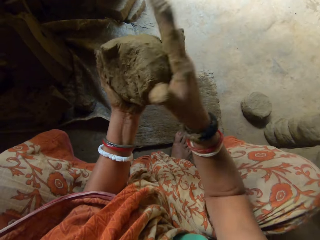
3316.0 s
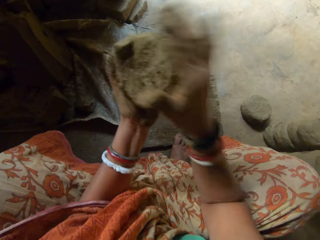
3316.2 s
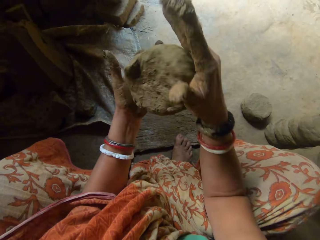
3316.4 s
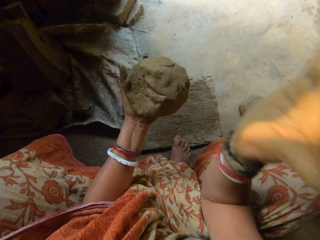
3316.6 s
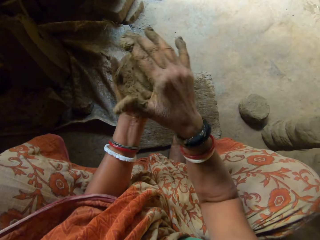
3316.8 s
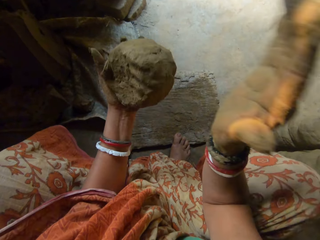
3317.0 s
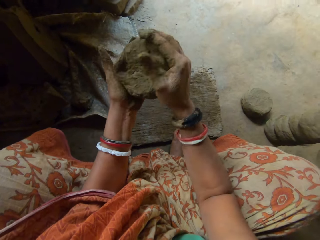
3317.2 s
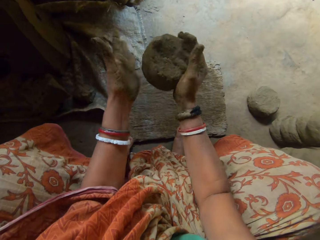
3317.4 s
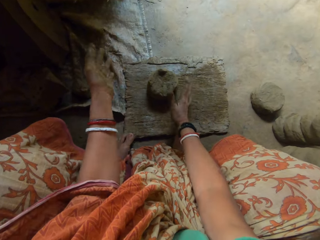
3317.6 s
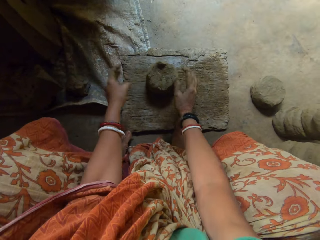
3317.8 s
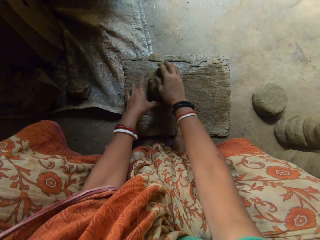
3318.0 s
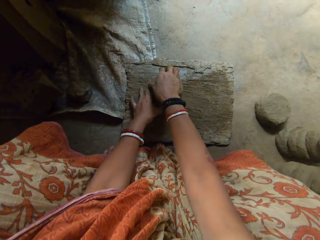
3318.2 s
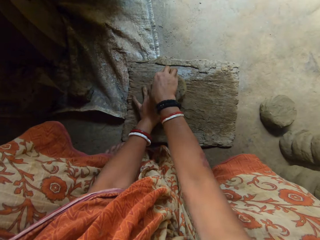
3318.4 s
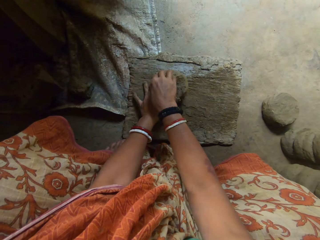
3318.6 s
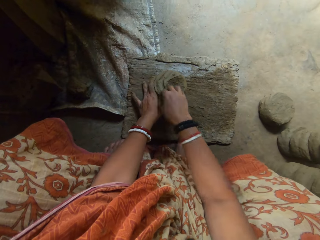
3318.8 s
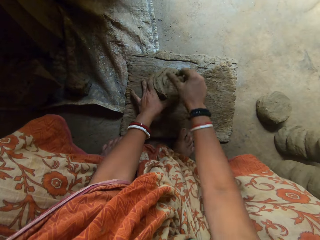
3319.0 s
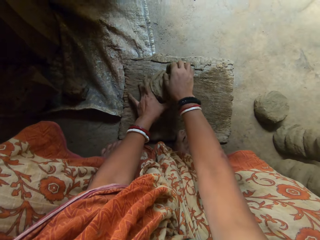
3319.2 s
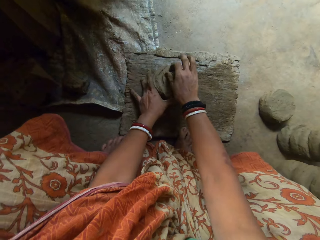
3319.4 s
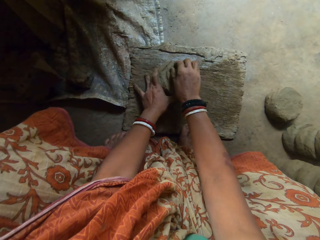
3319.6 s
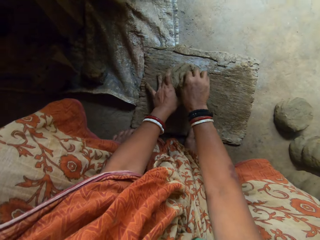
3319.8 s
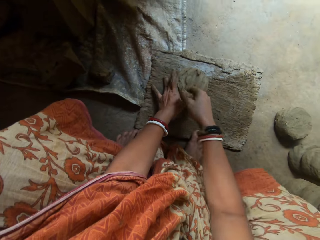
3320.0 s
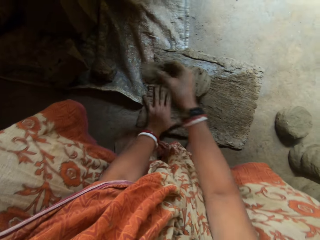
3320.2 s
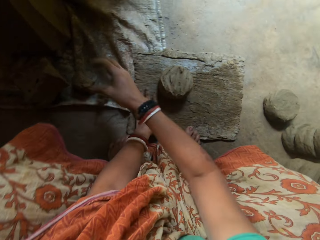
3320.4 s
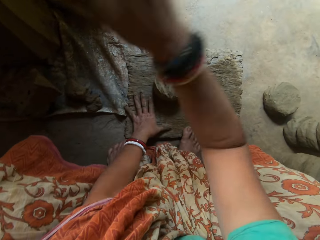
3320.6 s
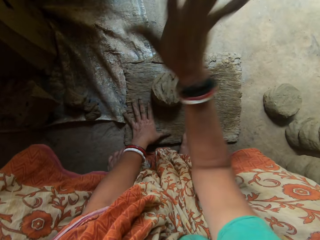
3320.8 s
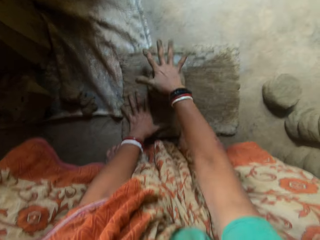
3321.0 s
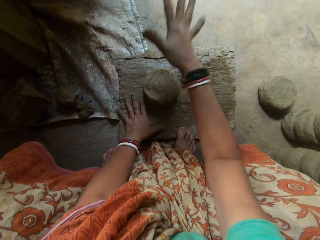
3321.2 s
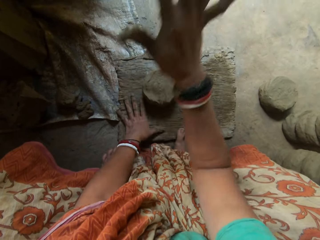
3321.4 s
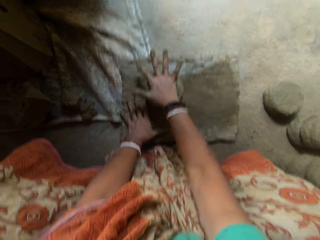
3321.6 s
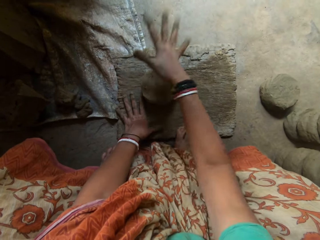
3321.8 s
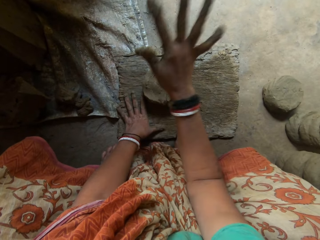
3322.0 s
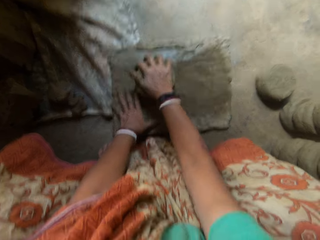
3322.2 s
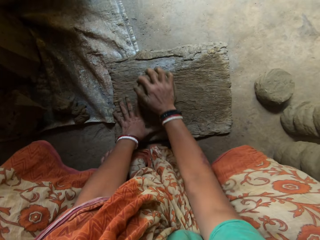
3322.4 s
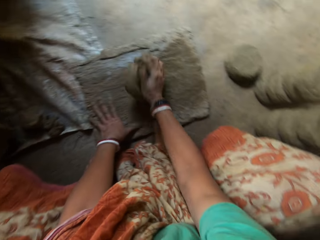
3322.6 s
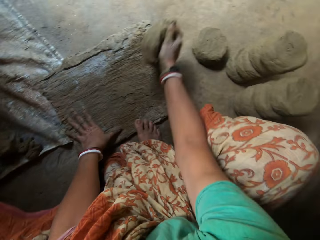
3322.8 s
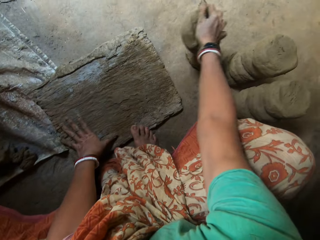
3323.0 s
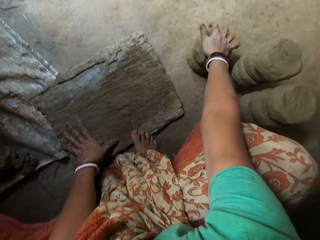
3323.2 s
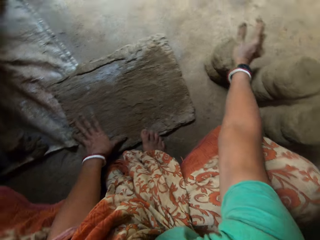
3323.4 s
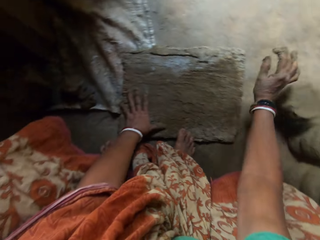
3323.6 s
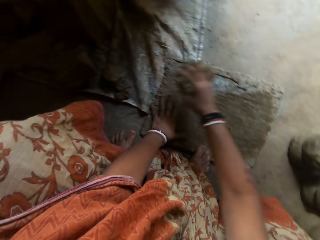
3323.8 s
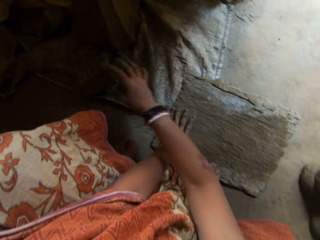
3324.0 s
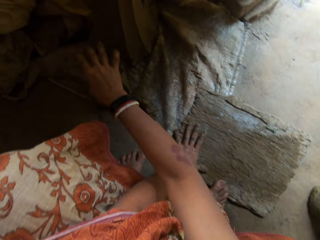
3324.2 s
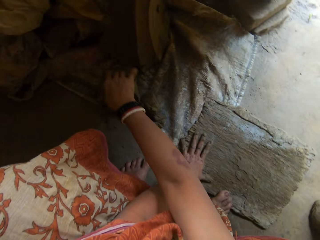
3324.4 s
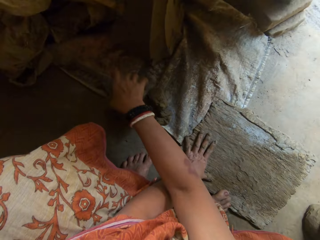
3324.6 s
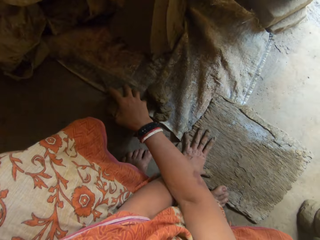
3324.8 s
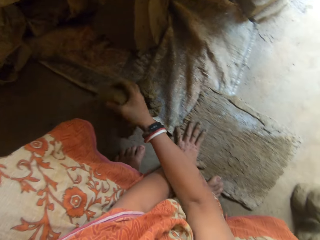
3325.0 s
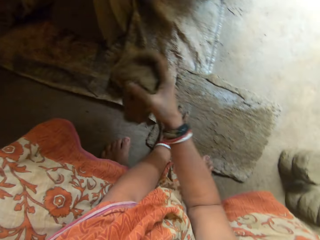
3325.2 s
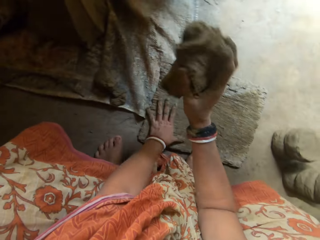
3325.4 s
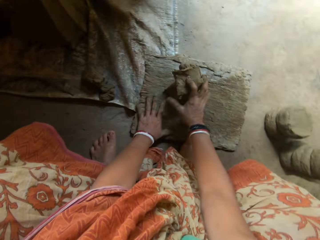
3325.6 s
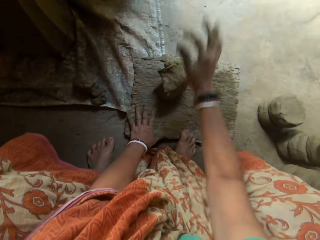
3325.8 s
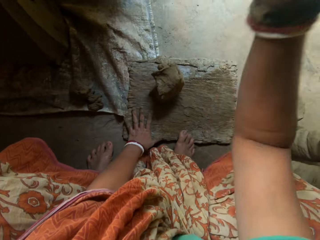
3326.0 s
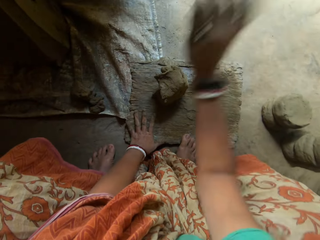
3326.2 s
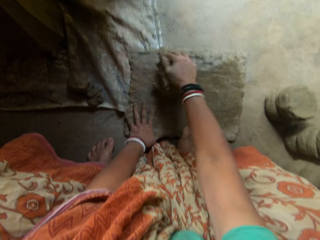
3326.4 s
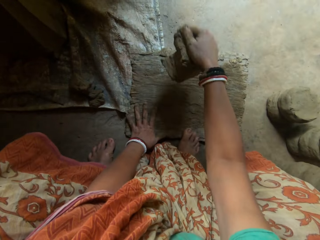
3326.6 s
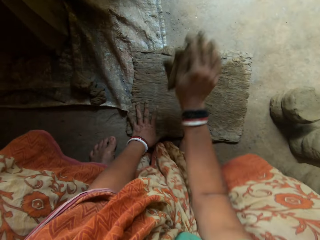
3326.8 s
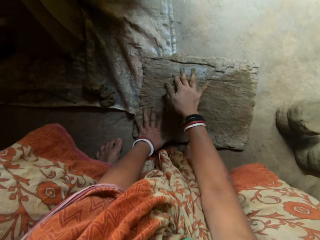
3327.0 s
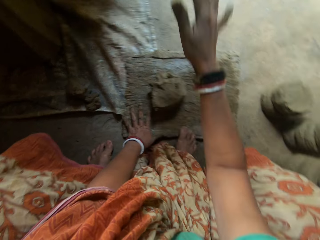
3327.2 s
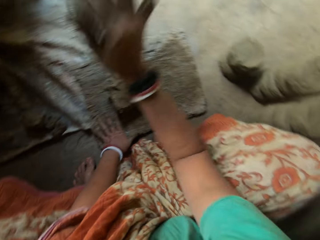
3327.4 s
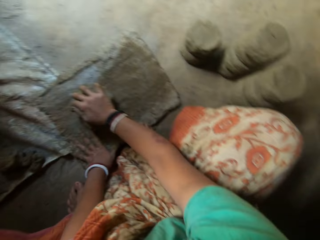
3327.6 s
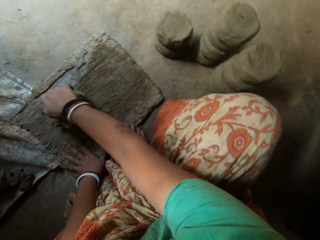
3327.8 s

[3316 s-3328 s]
The camera wearer drops some clay on the wooden board or wood. She cuts from the clay with her right hand. She flattens the clay on the wood and hits the clay with her right hand. She drops the clay on the floor by her right. She puts some clay on the wooden board. She picks up clay on the sack. She hits the clay with her right hand and flattens the clay on the wood.

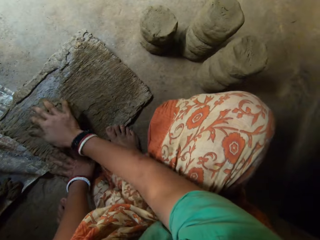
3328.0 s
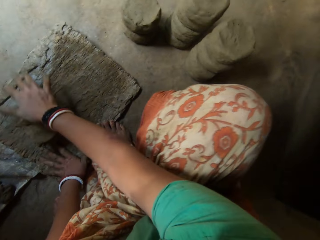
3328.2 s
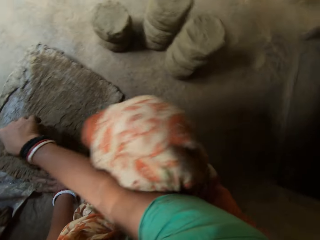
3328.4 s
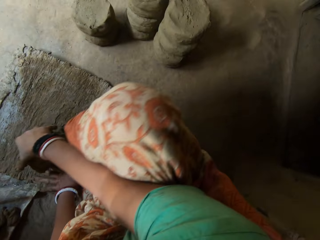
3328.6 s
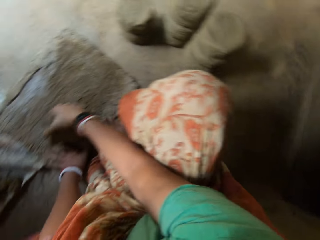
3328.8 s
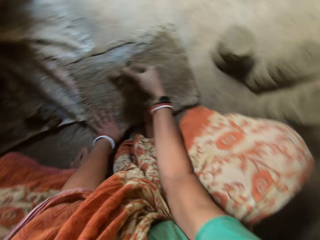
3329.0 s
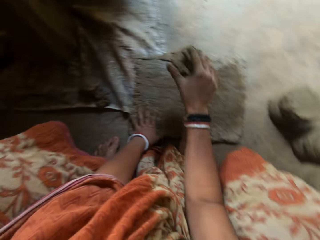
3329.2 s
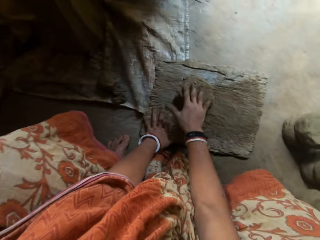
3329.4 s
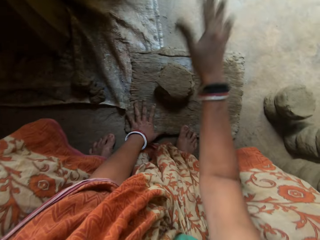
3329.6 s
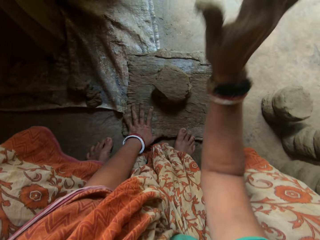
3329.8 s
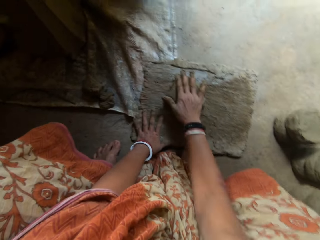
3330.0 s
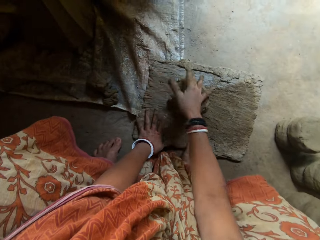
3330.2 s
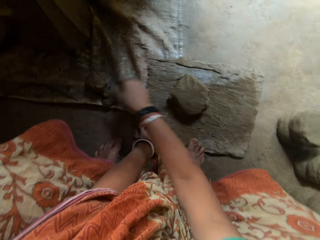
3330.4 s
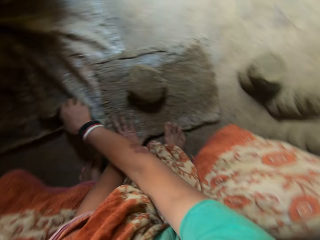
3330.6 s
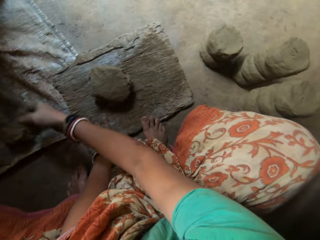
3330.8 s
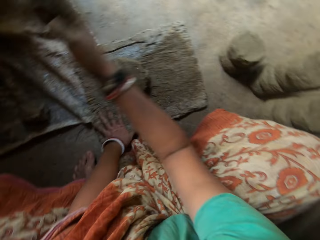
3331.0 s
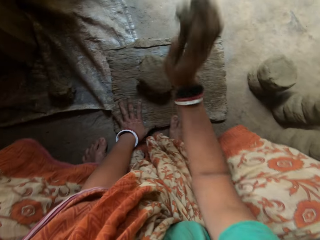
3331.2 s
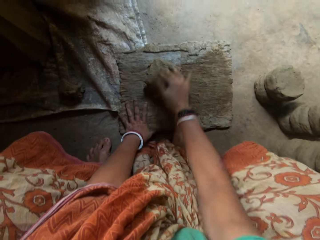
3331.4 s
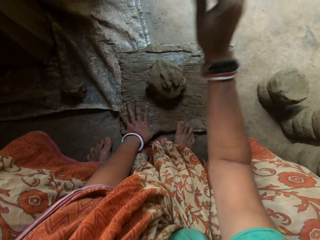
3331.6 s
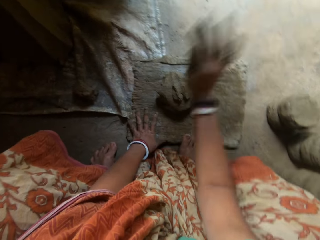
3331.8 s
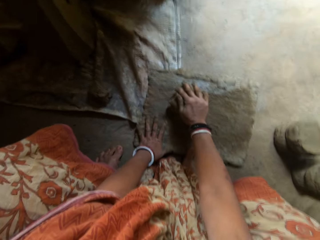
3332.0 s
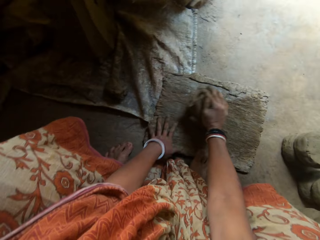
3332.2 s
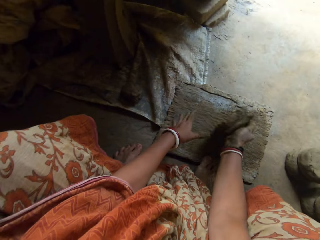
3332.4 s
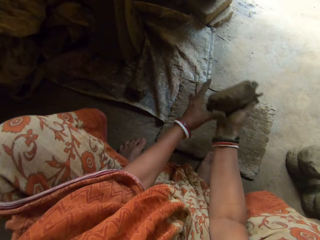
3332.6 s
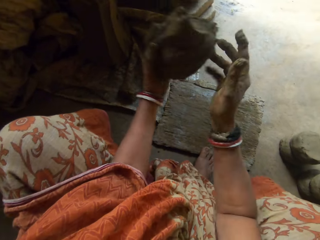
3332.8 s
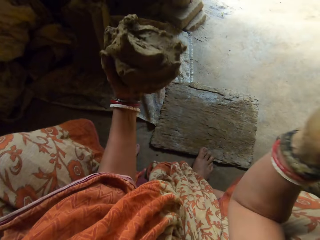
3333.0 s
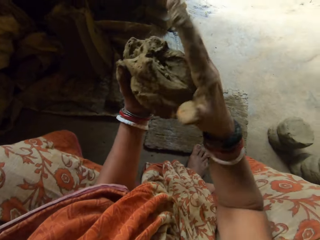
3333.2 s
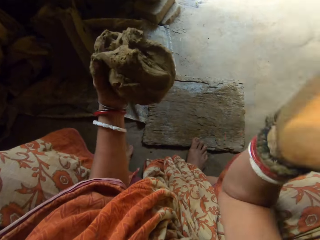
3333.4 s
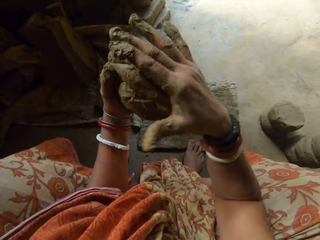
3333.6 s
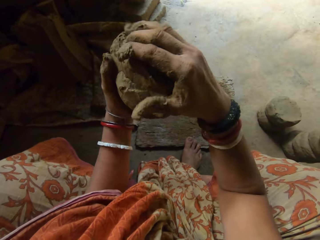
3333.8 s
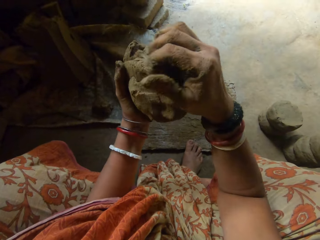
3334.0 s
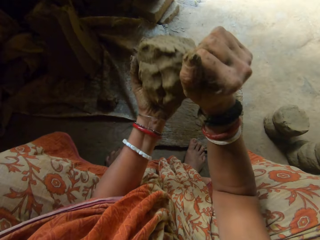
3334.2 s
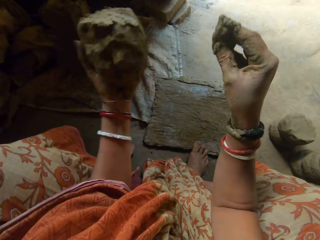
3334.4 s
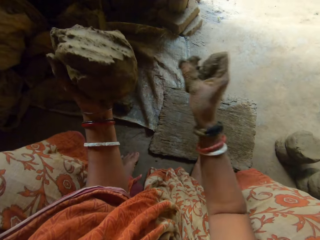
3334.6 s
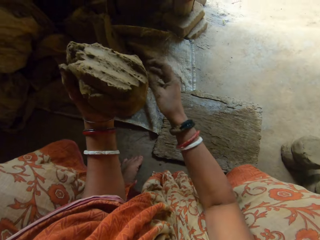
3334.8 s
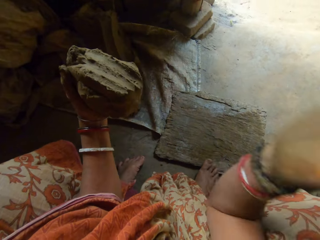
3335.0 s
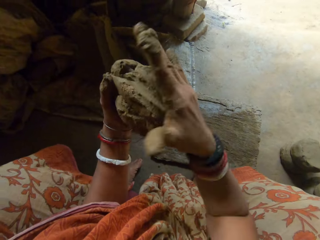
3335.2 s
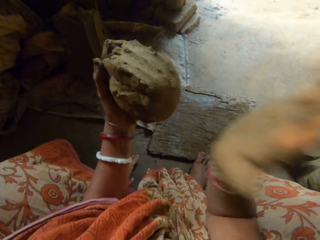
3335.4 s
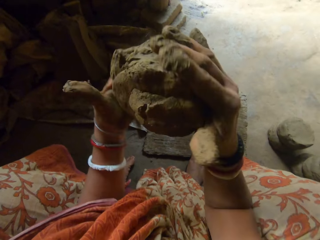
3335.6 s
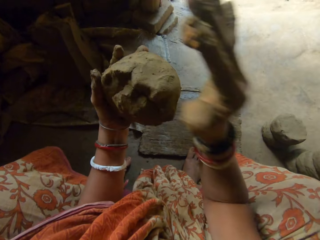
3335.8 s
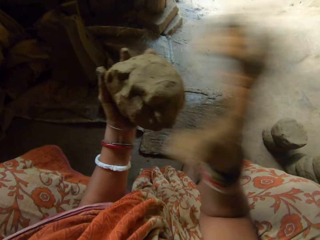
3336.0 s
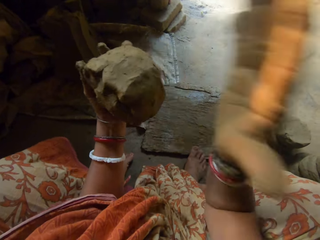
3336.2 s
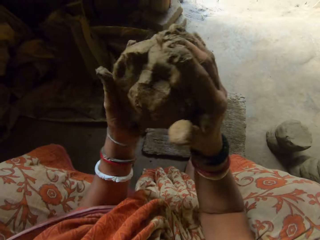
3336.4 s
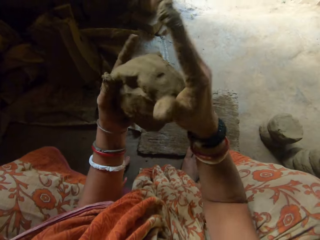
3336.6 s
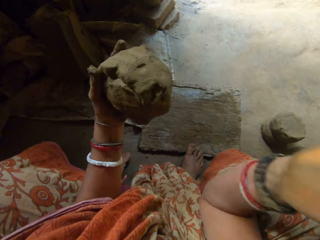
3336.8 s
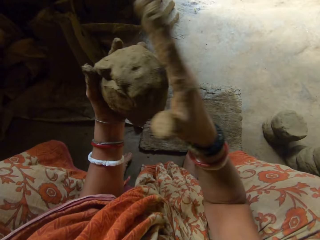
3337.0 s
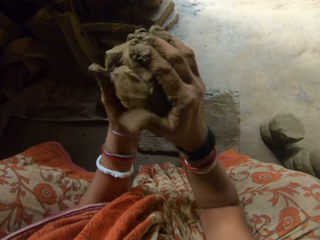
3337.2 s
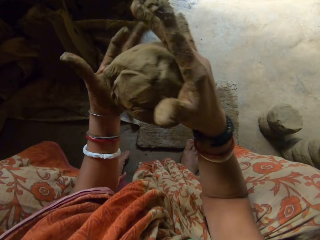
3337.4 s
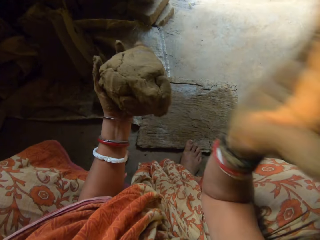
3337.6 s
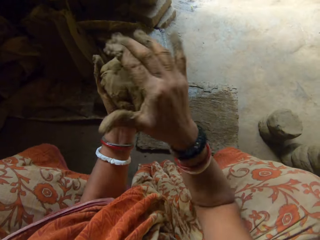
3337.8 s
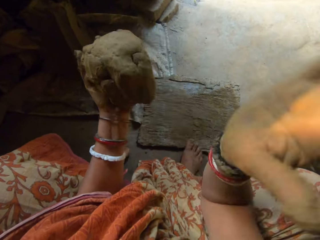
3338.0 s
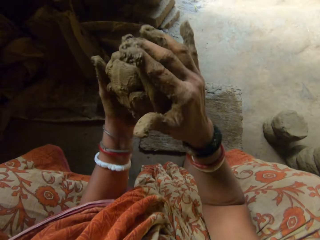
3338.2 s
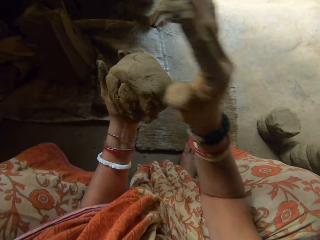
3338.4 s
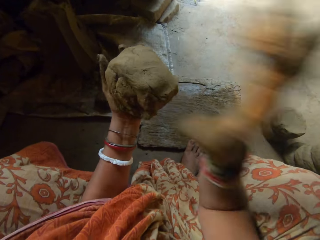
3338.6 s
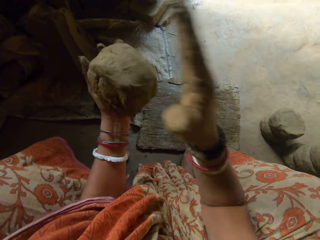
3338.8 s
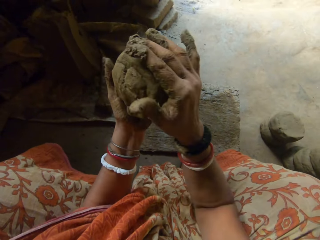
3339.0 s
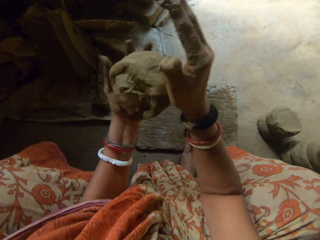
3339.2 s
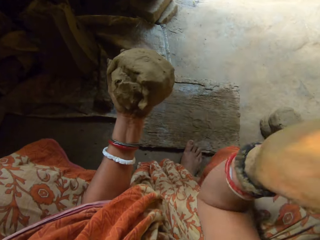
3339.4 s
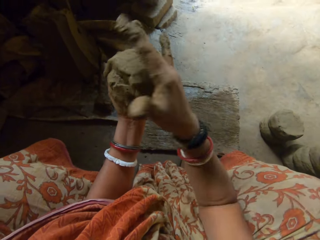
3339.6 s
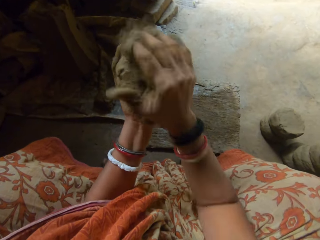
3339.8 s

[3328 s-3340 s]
The camera wearer turns the clay on the wood. She flattens the clay on the wood. She adds some clay on the floor to the one on the wooden board. She picks up clay on the sack. She flattens the clay on the wood. She grabs the clay in her hands. She hits the clay with her right hand. She shapes the clay in her hands. She cuts from the clay with her right hand. She puts clay on the sack. She hits the clay with her right hand. She shapes the clay in her hands.
